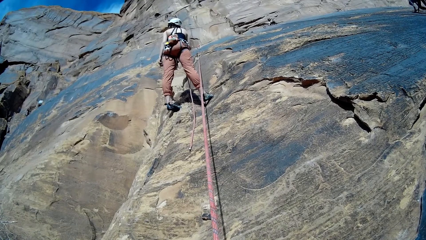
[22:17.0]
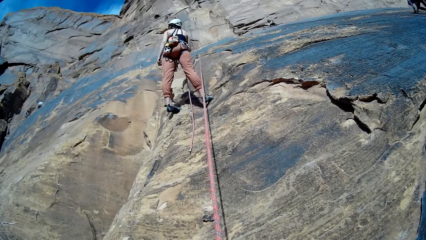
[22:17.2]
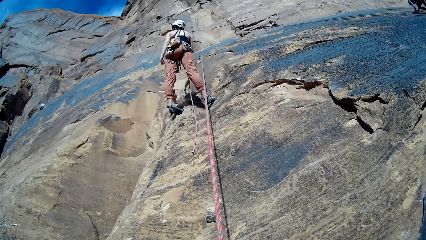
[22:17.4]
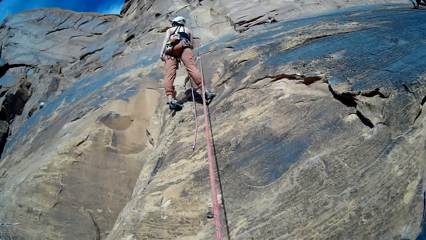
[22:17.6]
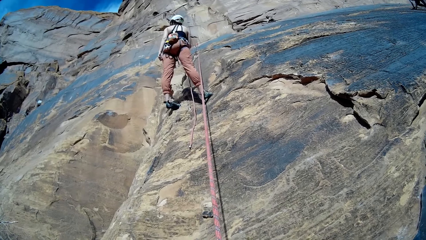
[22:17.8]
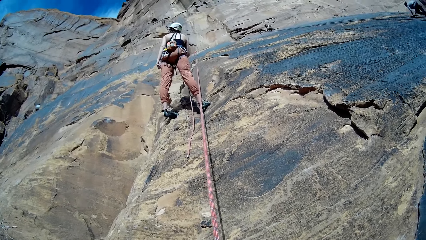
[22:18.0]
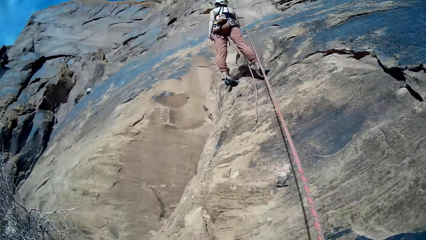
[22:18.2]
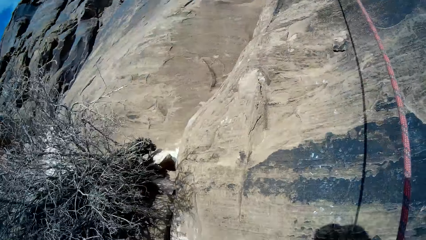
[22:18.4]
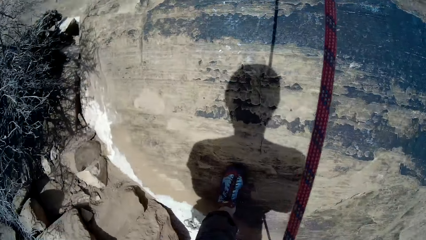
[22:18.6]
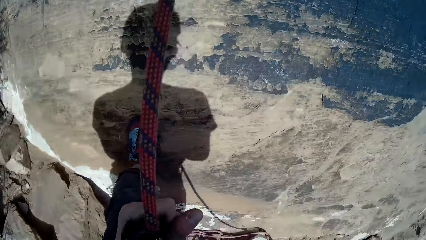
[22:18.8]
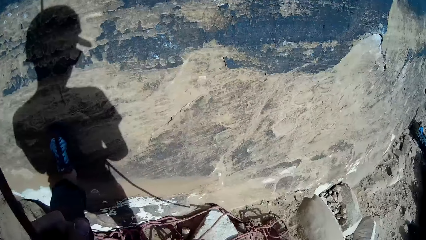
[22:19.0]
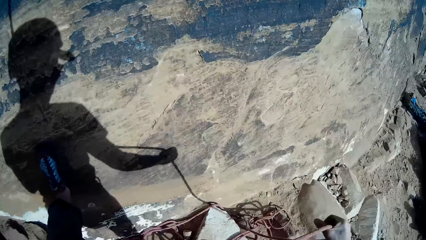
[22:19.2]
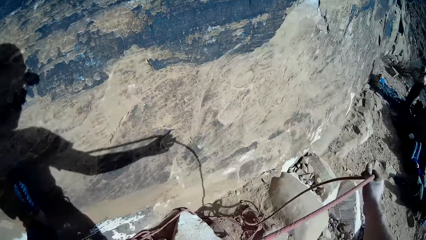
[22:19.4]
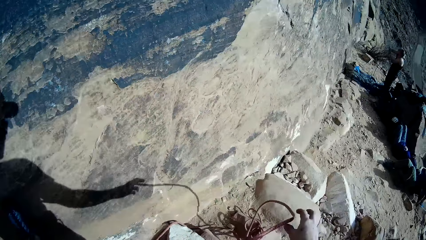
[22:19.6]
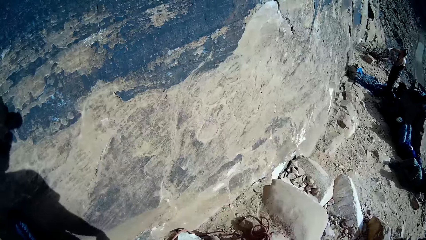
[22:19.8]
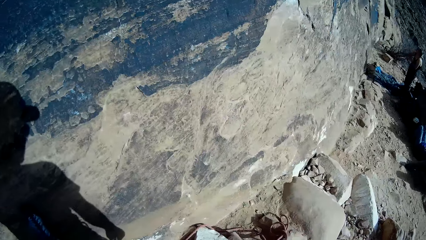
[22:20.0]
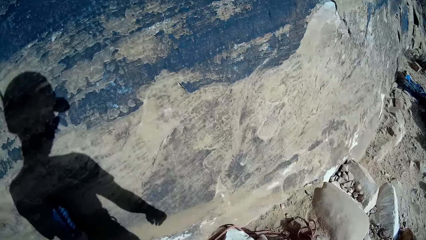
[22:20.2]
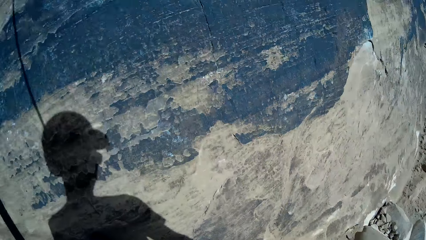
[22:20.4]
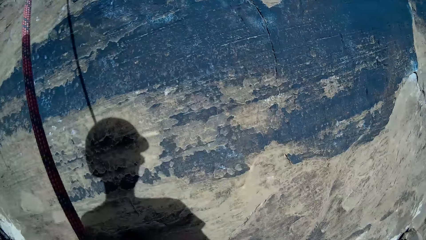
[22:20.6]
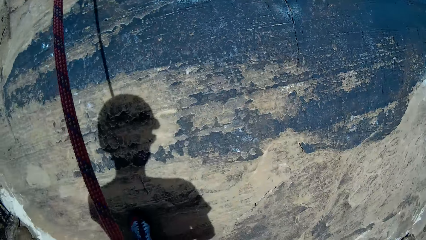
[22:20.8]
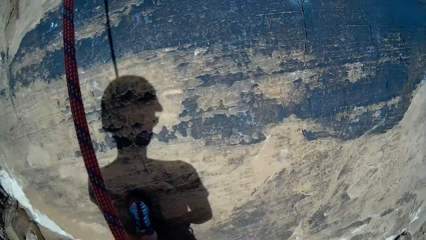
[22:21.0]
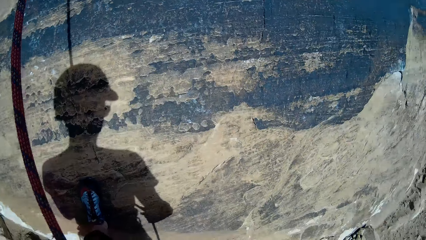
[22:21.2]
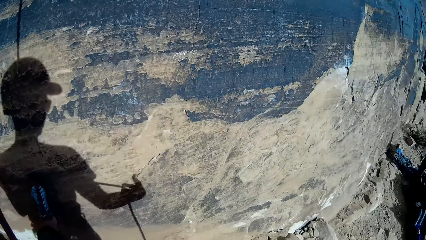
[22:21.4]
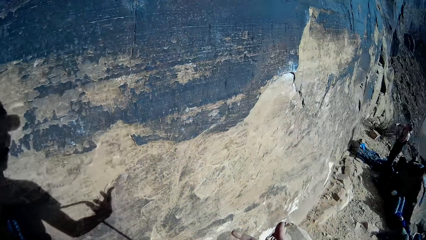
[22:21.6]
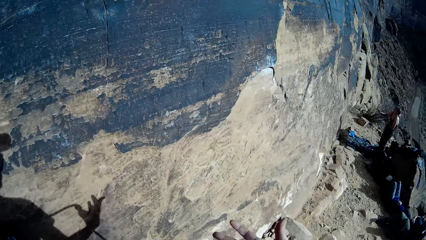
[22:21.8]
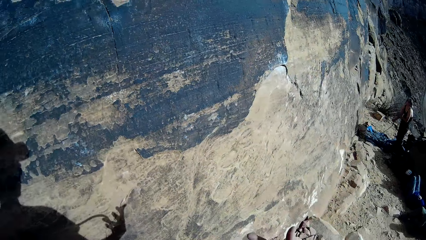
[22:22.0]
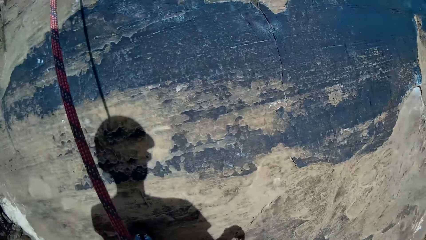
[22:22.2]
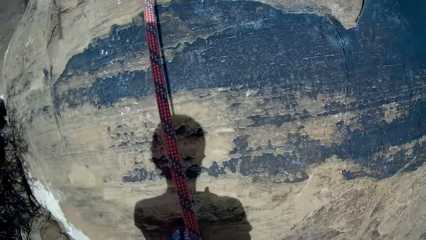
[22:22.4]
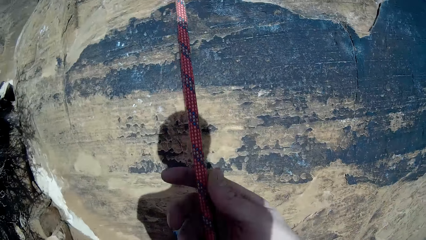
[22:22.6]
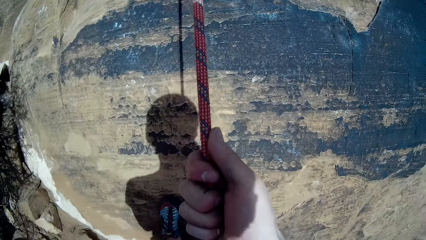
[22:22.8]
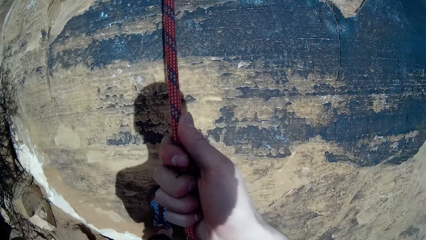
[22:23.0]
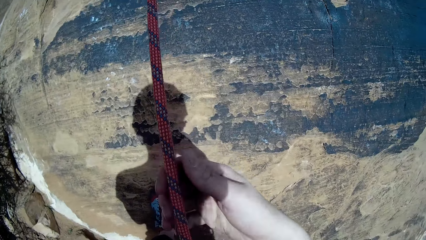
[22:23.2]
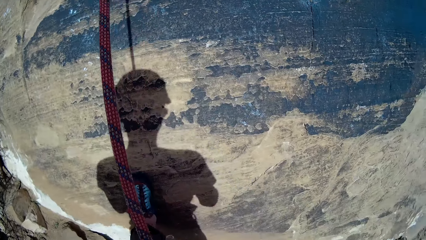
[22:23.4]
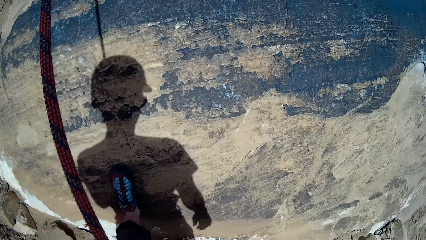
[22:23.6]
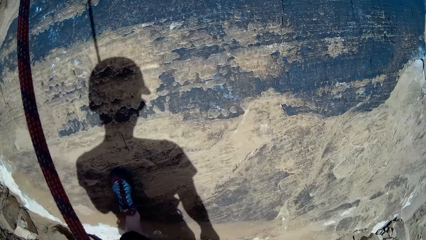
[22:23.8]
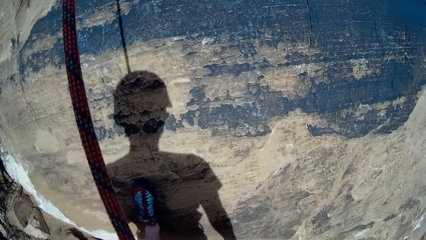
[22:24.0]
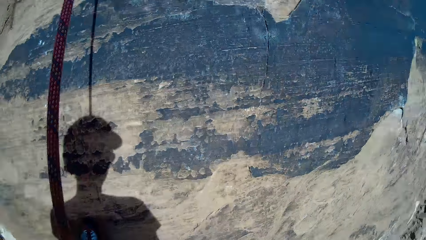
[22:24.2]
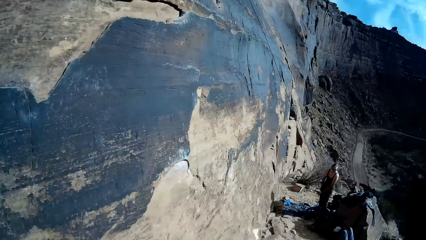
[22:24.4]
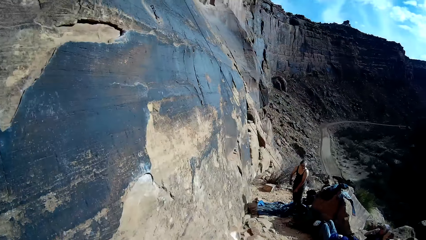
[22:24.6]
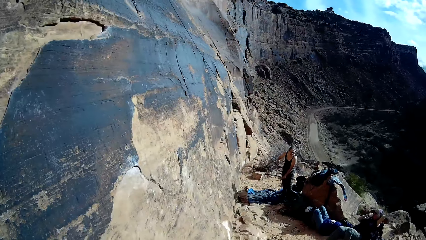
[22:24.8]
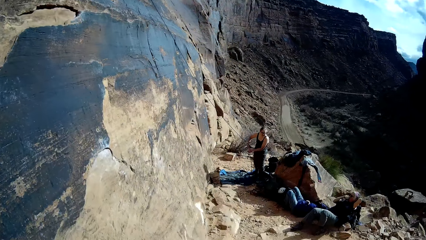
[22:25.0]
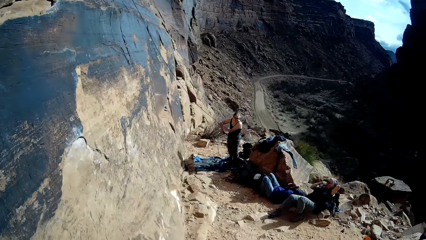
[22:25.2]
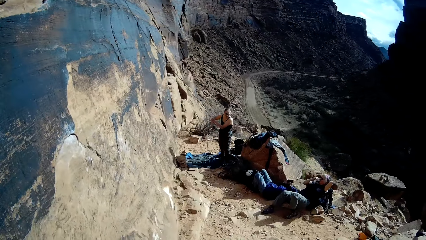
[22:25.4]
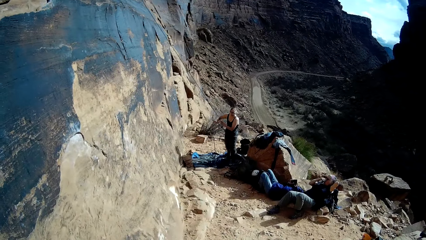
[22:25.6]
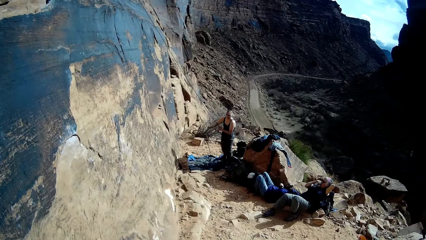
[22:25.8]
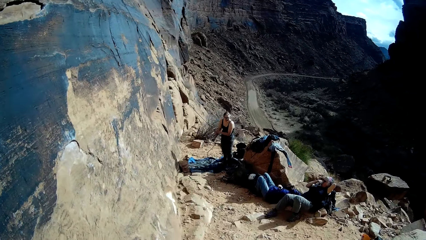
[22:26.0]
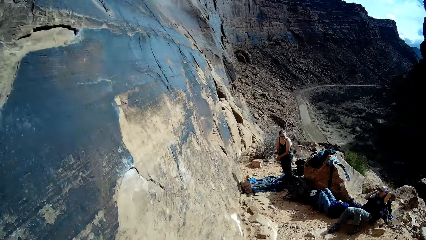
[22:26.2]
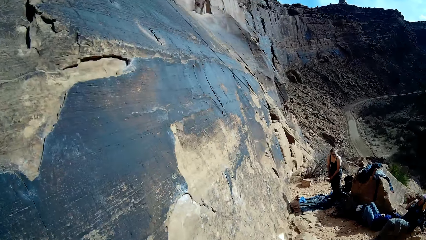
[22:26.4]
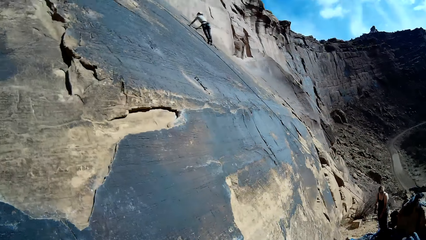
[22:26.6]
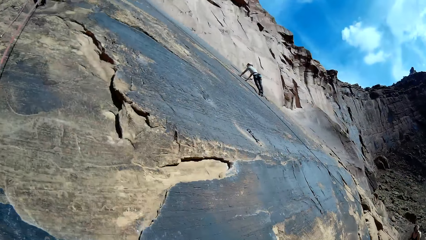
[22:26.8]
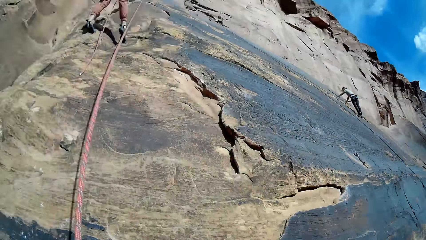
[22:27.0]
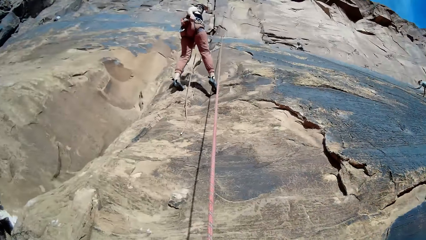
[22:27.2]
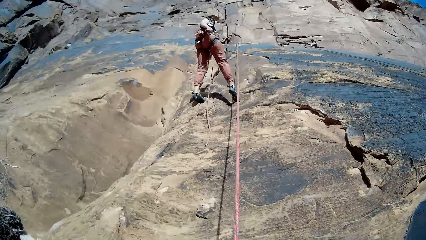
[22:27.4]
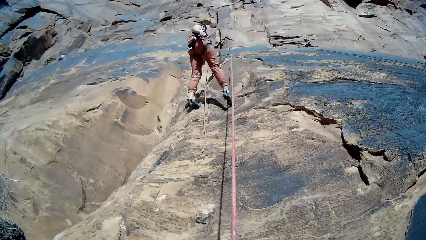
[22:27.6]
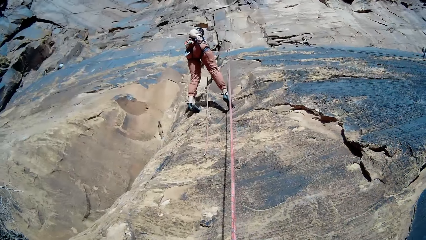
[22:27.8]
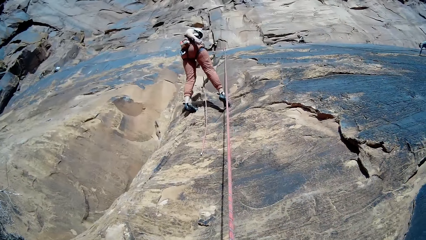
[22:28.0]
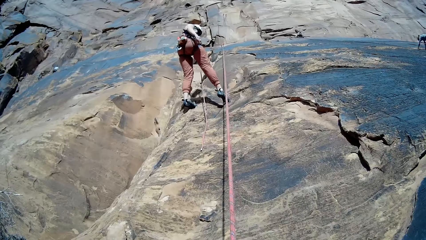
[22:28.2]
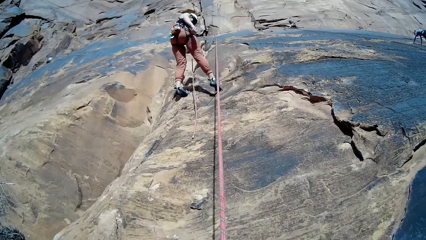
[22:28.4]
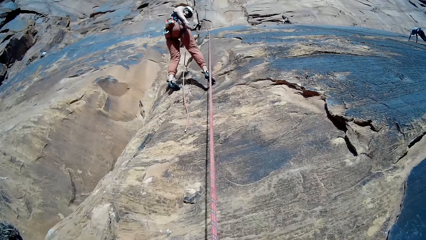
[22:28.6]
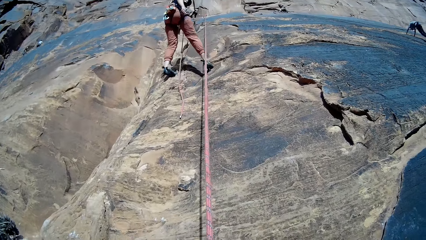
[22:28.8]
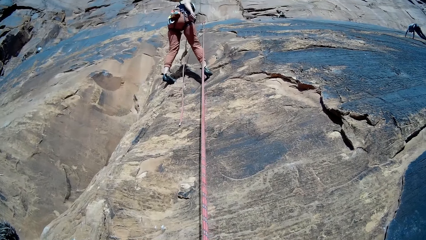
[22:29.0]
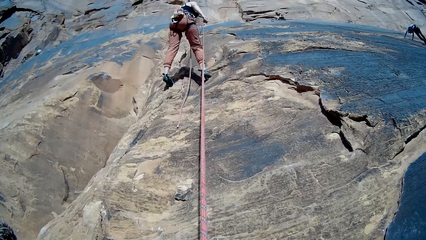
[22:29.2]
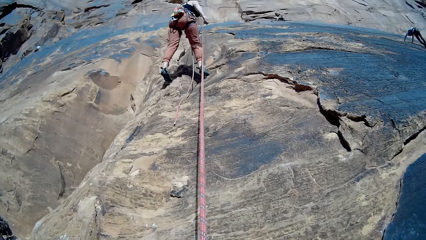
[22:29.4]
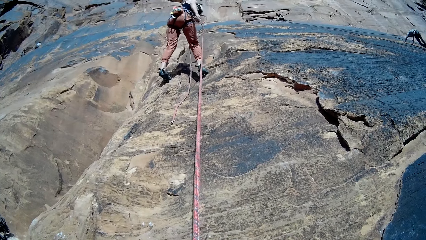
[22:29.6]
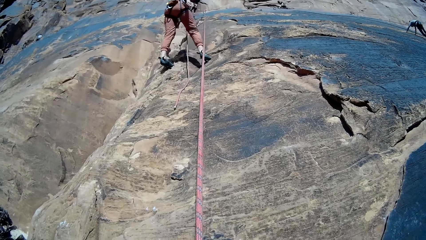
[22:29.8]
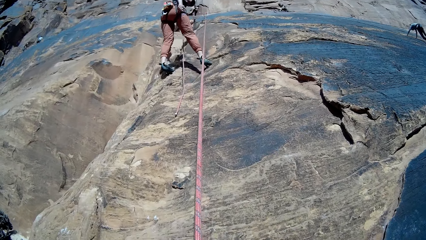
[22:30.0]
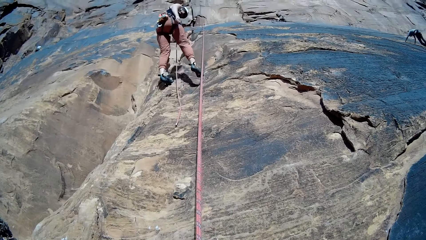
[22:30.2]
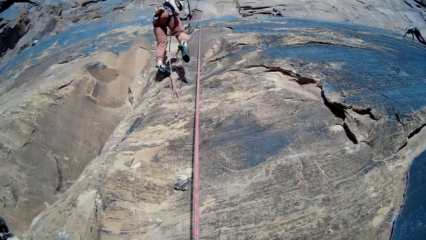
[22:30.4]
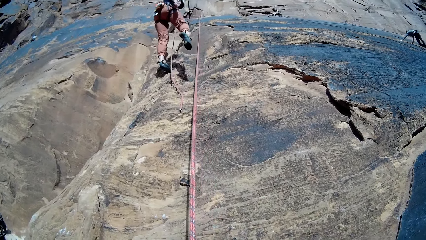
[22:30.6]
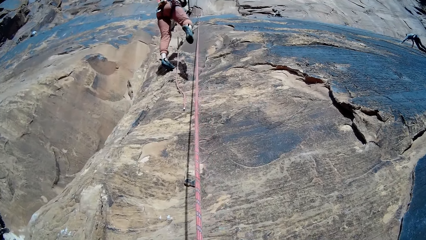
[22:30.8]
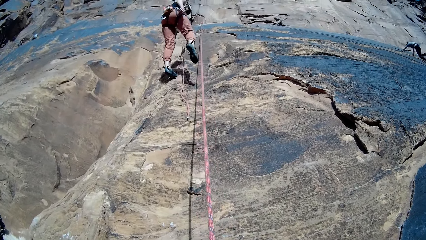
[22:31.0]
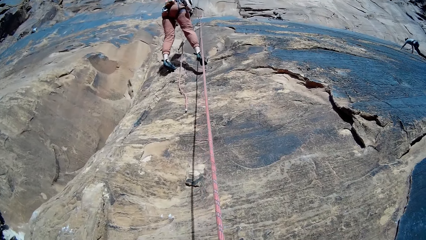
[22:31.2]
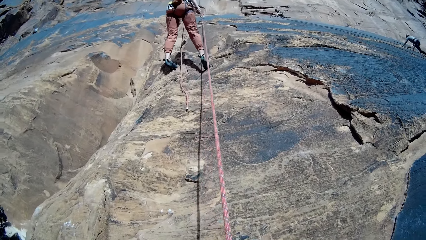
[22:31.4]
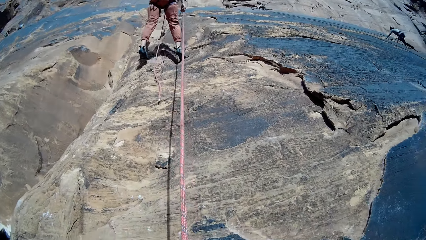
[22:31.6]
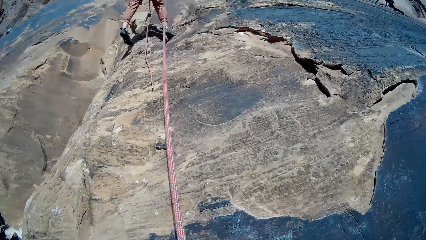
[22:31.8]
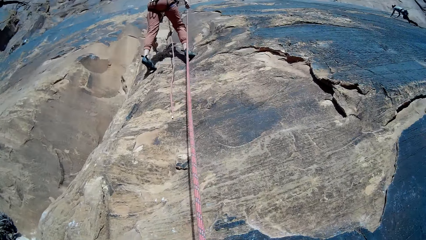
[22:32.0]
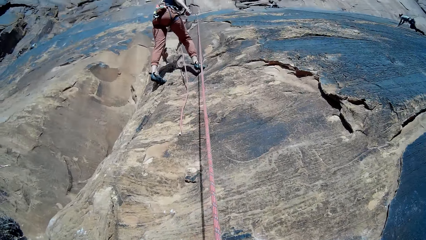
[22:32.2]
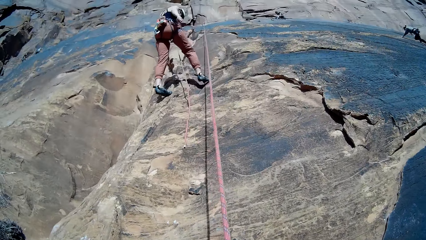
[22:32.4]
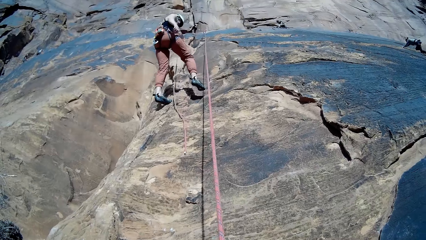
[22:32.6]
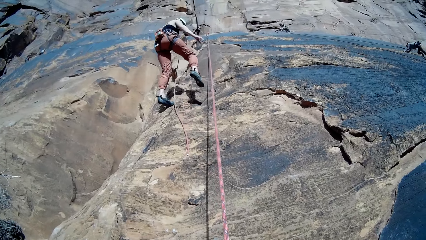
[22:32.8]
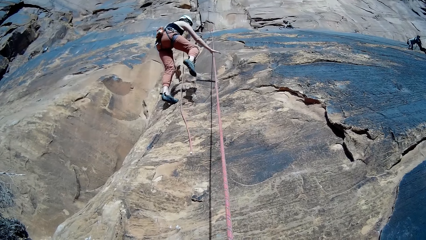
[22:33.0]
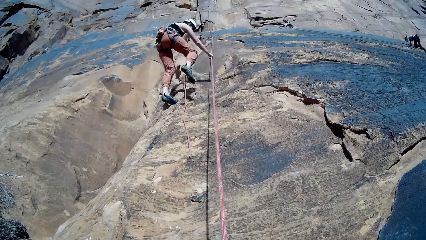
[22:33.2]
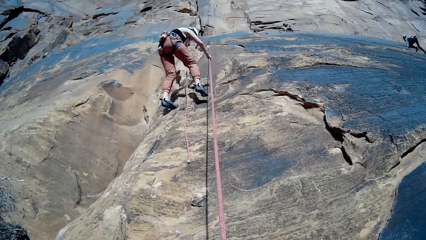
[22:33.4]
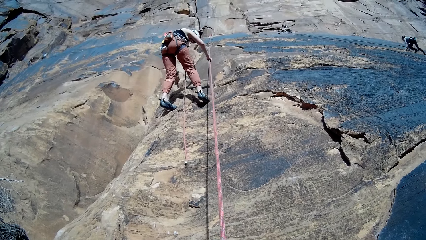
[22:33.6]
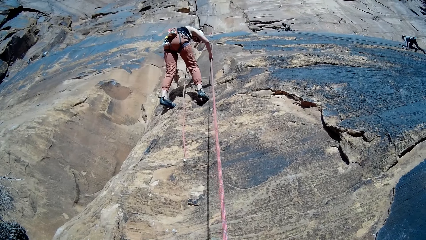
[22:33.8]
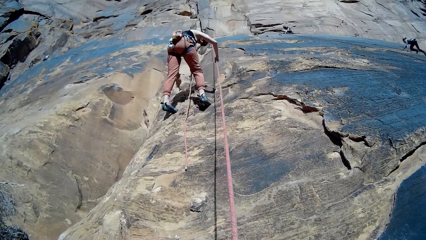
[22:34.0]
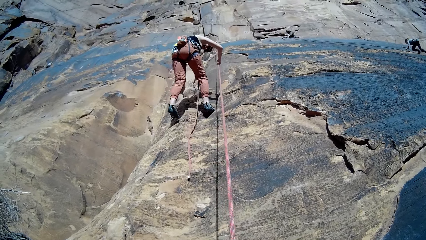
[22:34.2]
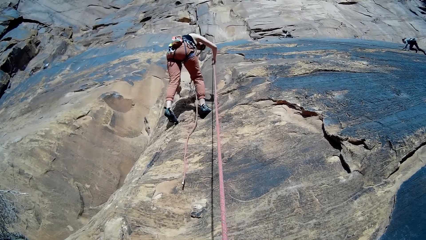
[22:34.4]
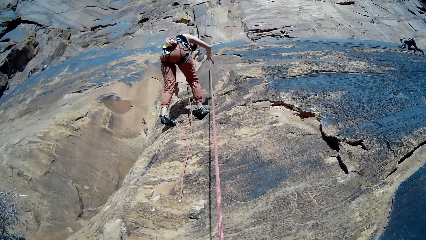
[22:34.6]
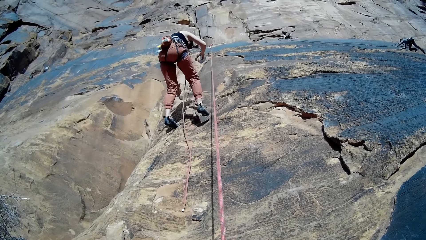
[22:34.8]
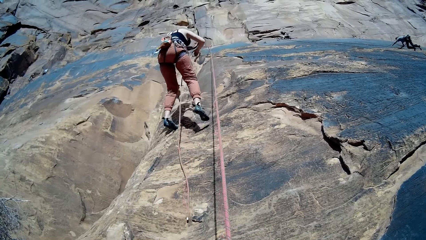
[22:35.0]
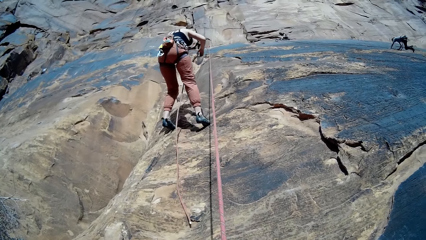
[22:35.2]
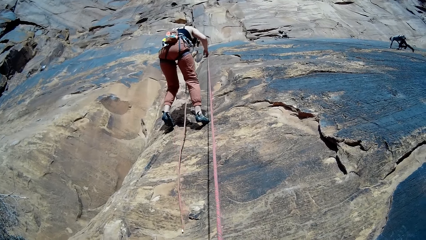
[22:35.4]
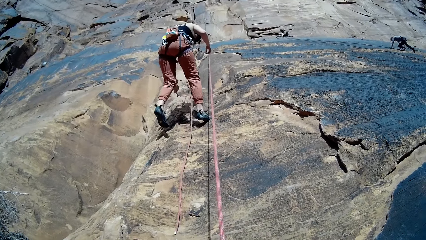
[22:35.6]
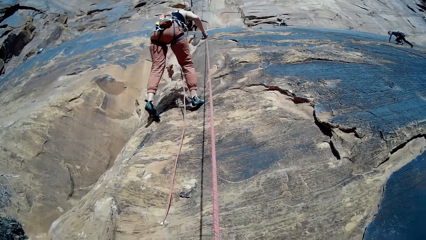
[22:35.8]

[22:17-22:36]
The camera wearer adjusts the rope. They climb the rock. They look around. A woman adjusts a rope. A person looks down. Another person climbs the rock. The first person descends from the rock. Another woman climbs down the mountain. A third woman climbs up the mountain.
